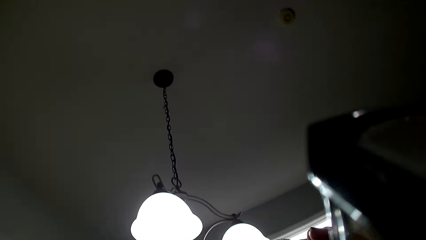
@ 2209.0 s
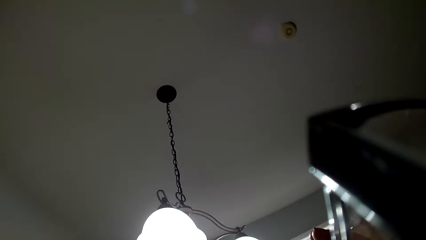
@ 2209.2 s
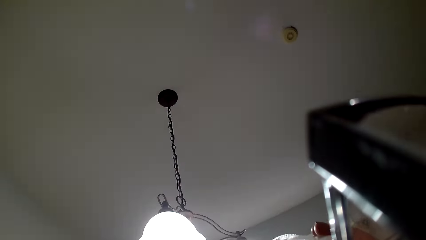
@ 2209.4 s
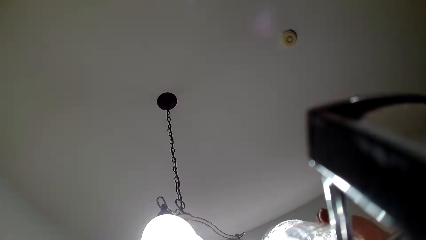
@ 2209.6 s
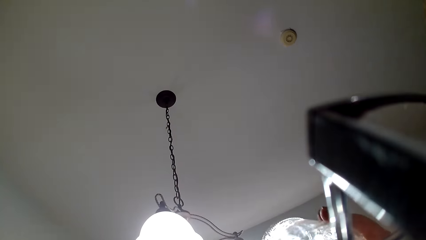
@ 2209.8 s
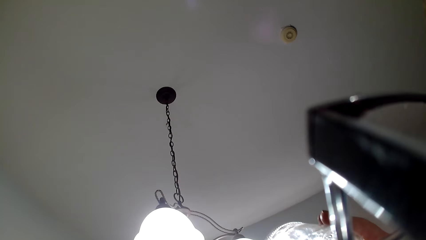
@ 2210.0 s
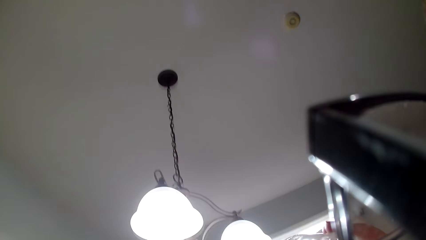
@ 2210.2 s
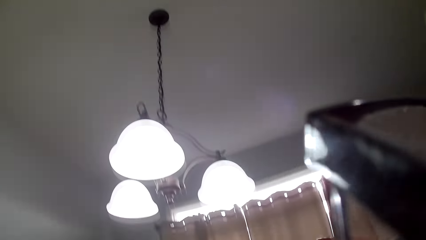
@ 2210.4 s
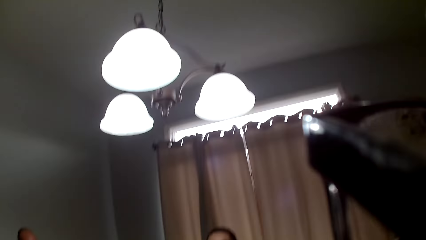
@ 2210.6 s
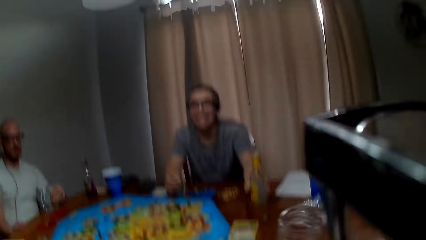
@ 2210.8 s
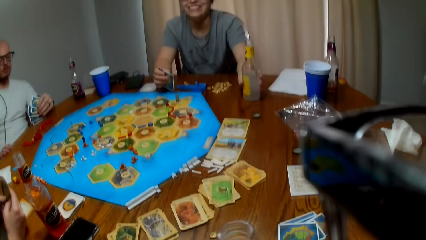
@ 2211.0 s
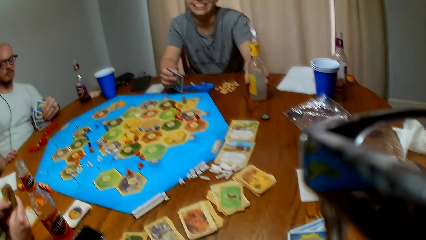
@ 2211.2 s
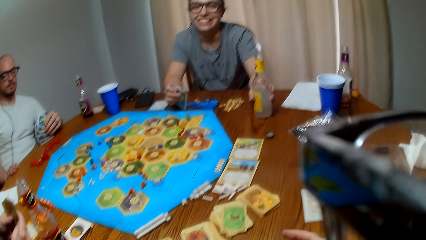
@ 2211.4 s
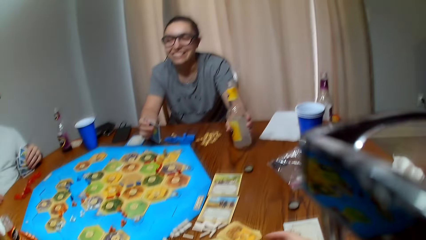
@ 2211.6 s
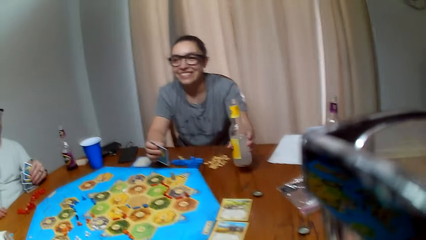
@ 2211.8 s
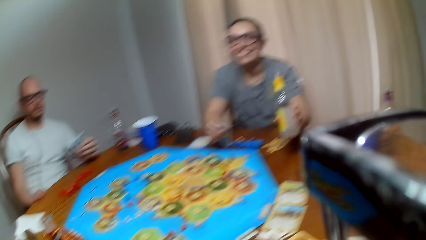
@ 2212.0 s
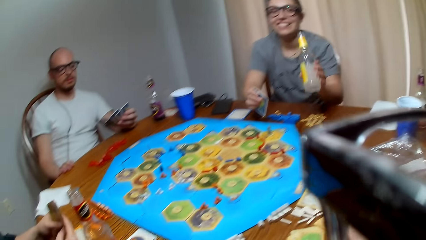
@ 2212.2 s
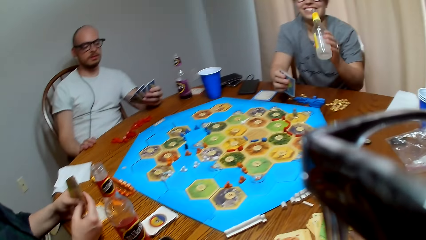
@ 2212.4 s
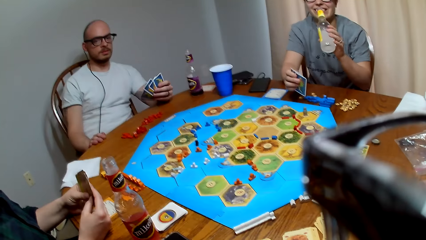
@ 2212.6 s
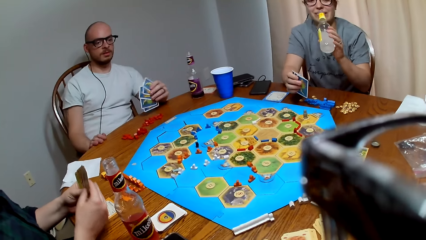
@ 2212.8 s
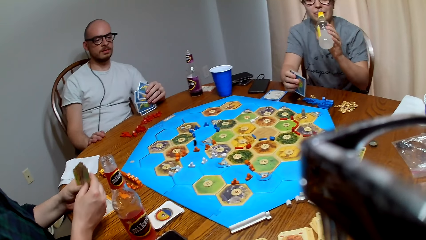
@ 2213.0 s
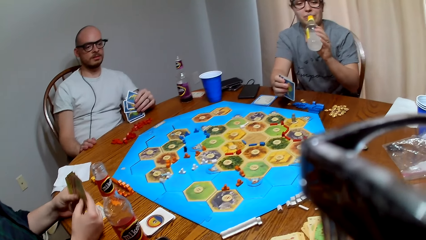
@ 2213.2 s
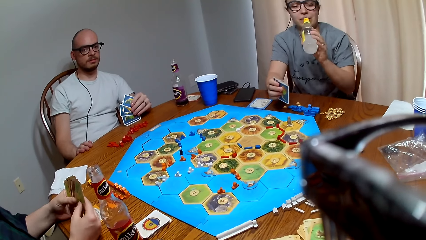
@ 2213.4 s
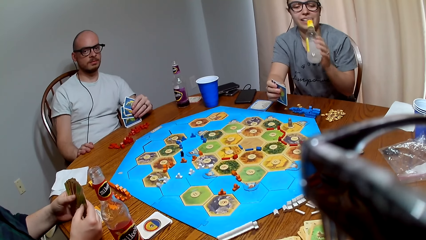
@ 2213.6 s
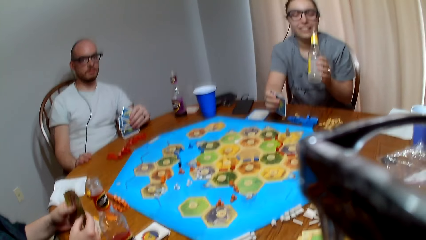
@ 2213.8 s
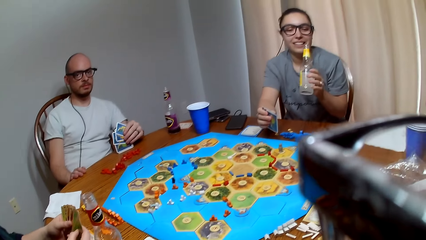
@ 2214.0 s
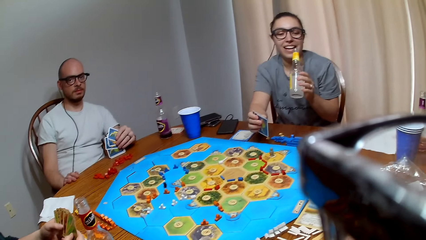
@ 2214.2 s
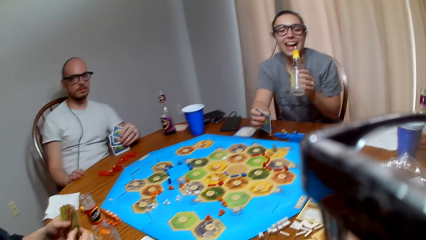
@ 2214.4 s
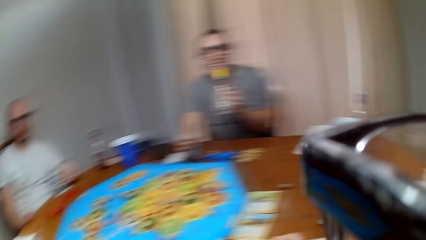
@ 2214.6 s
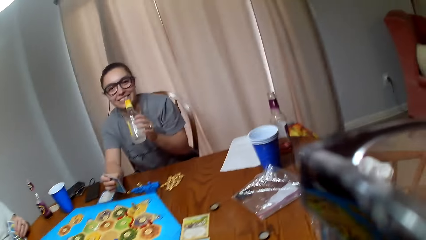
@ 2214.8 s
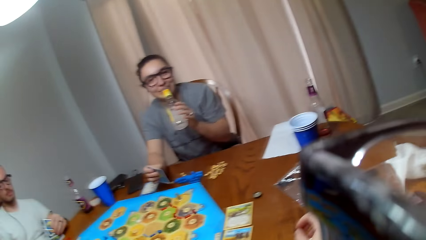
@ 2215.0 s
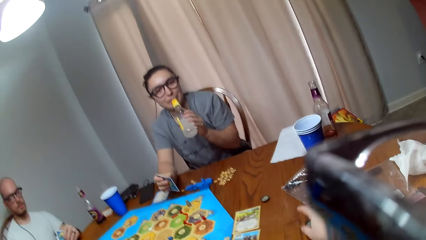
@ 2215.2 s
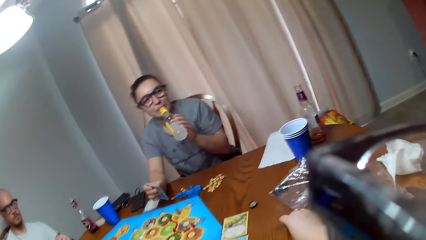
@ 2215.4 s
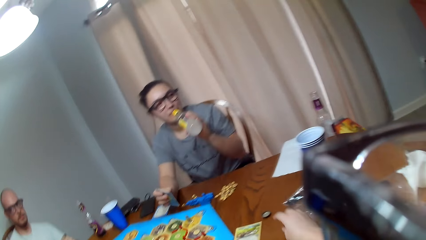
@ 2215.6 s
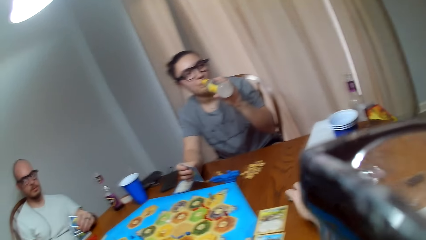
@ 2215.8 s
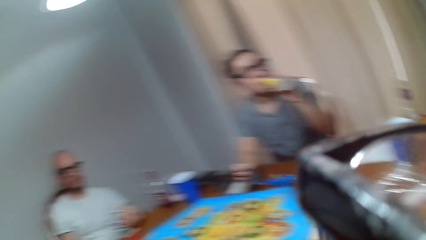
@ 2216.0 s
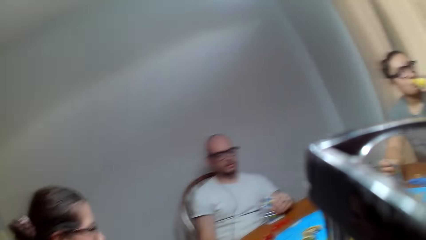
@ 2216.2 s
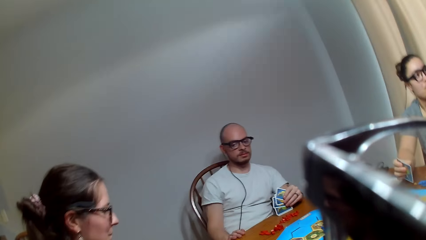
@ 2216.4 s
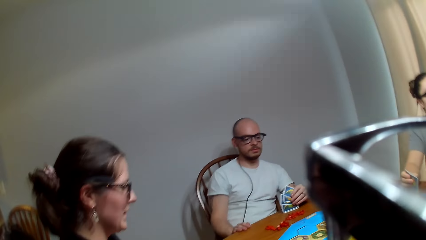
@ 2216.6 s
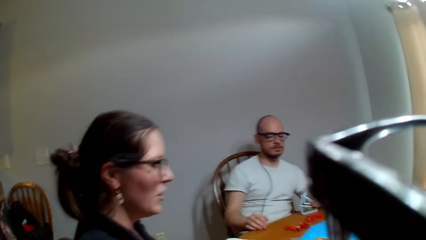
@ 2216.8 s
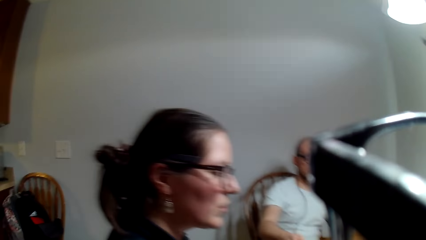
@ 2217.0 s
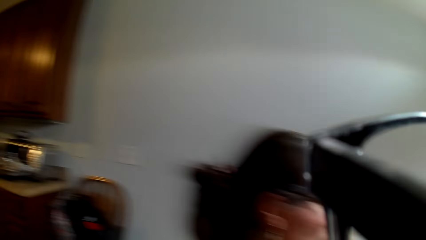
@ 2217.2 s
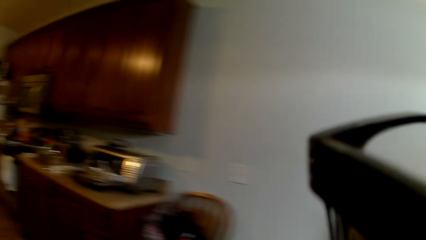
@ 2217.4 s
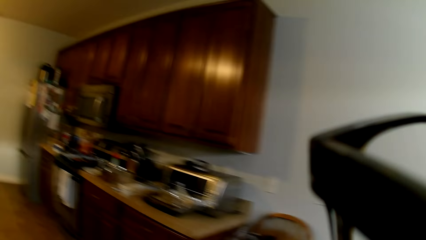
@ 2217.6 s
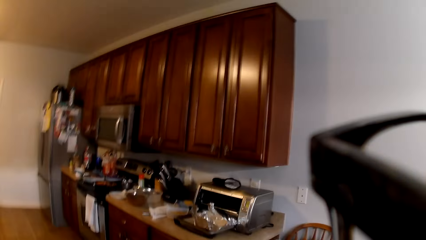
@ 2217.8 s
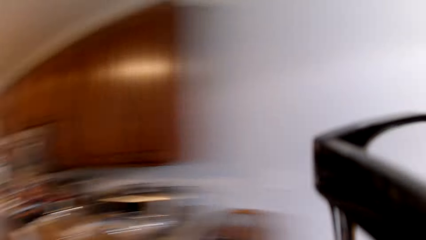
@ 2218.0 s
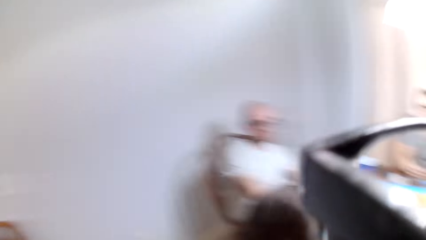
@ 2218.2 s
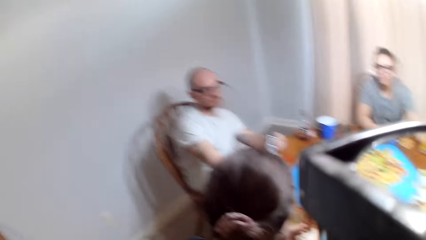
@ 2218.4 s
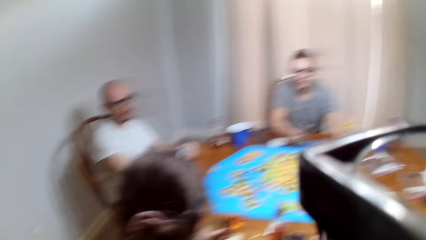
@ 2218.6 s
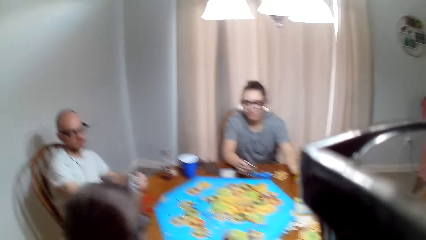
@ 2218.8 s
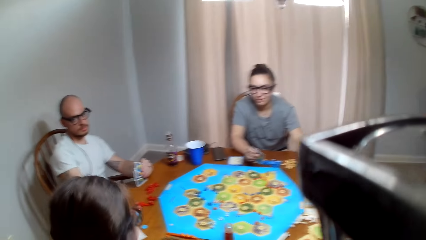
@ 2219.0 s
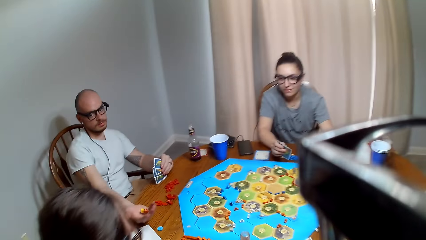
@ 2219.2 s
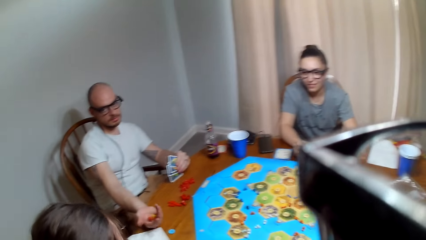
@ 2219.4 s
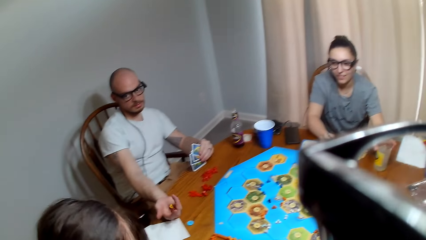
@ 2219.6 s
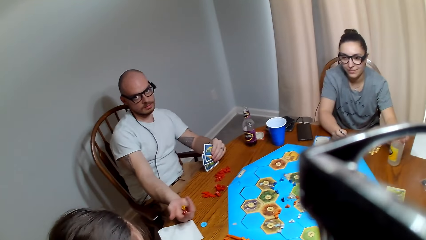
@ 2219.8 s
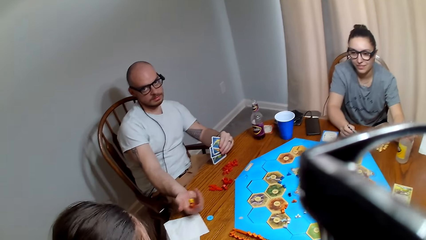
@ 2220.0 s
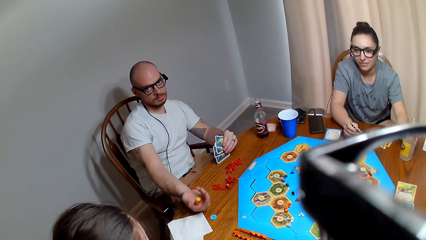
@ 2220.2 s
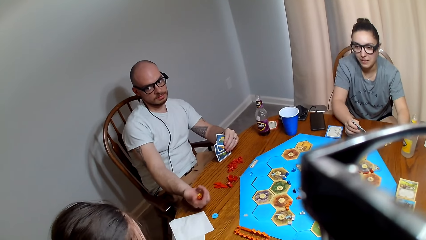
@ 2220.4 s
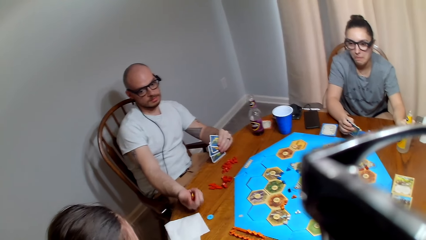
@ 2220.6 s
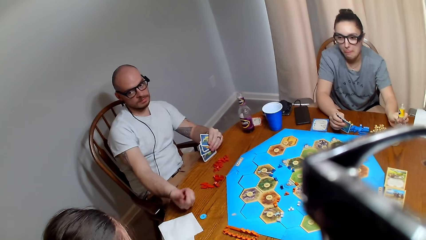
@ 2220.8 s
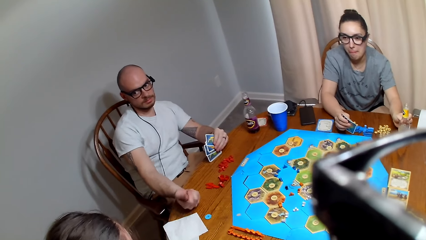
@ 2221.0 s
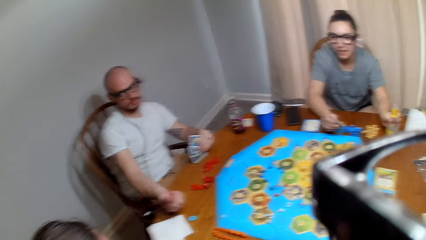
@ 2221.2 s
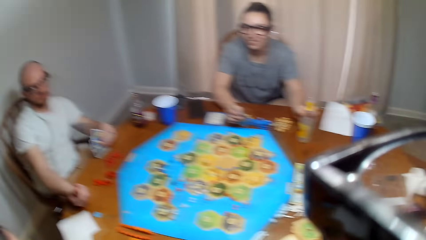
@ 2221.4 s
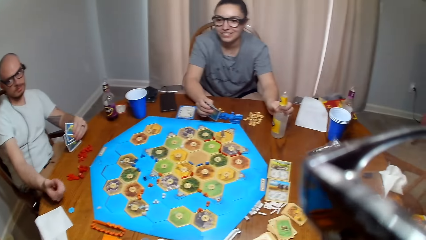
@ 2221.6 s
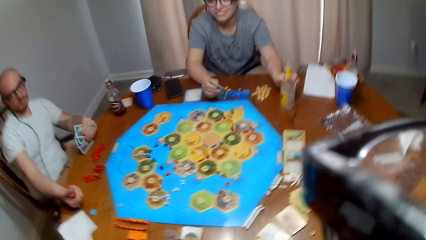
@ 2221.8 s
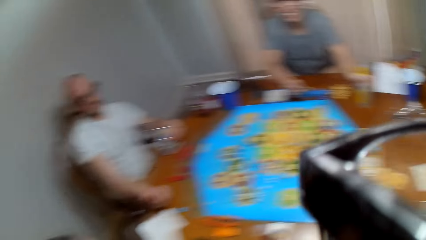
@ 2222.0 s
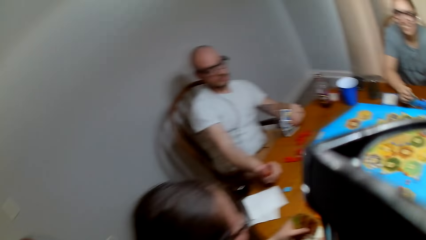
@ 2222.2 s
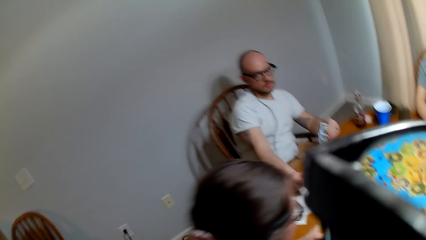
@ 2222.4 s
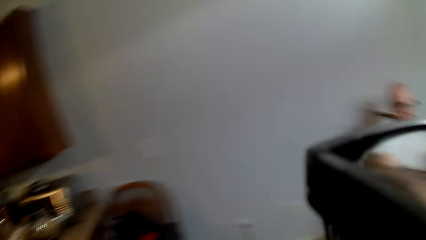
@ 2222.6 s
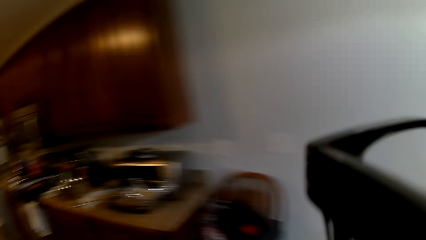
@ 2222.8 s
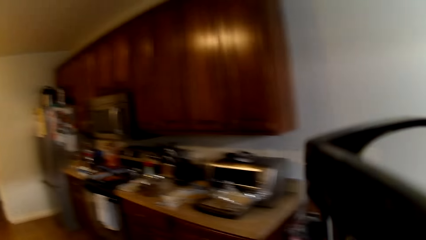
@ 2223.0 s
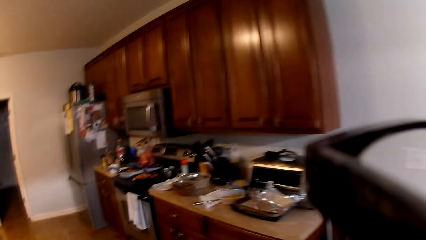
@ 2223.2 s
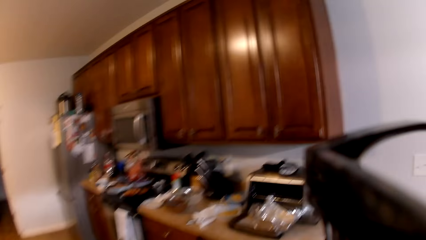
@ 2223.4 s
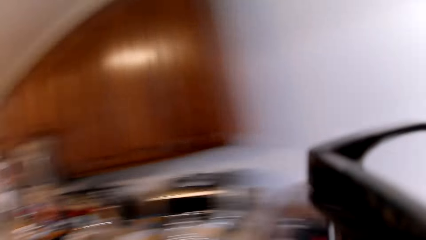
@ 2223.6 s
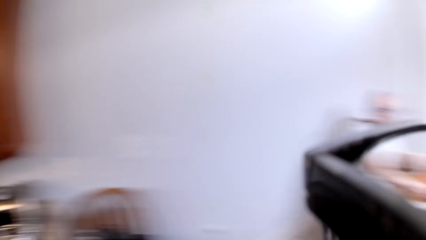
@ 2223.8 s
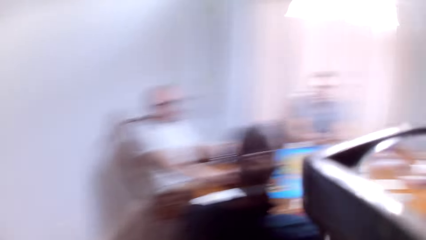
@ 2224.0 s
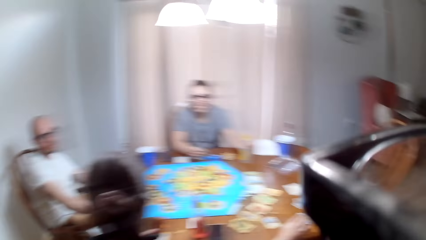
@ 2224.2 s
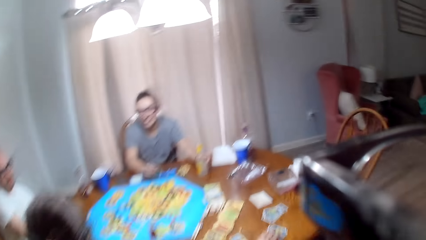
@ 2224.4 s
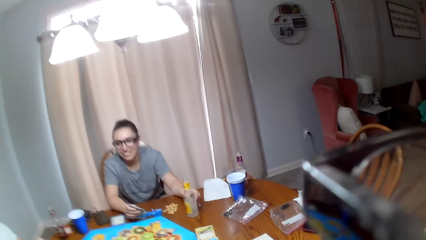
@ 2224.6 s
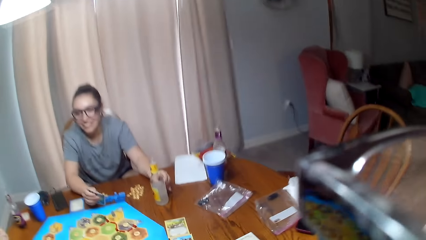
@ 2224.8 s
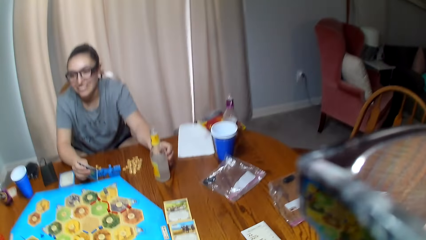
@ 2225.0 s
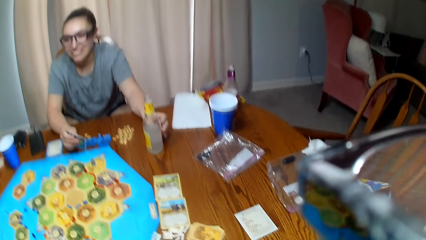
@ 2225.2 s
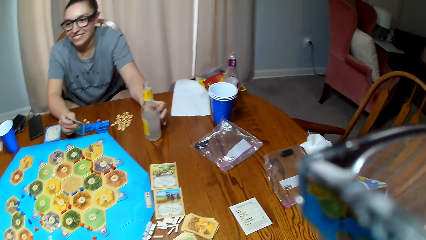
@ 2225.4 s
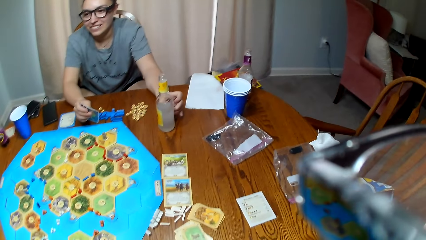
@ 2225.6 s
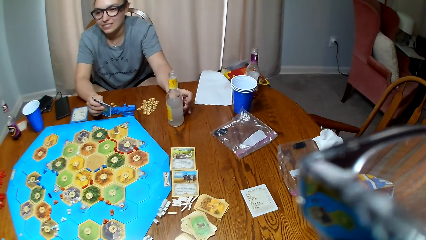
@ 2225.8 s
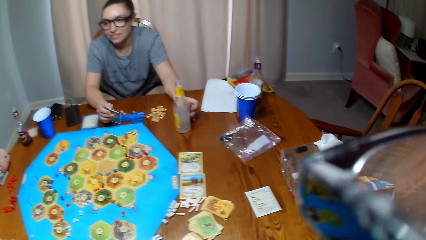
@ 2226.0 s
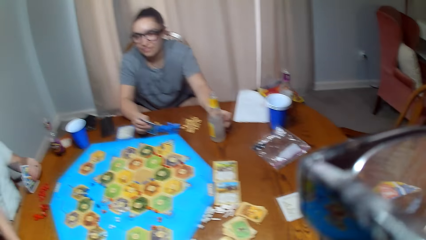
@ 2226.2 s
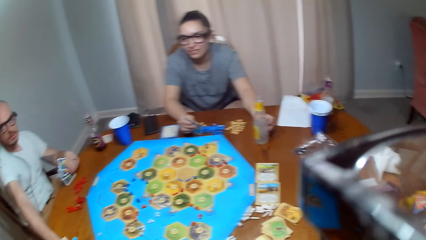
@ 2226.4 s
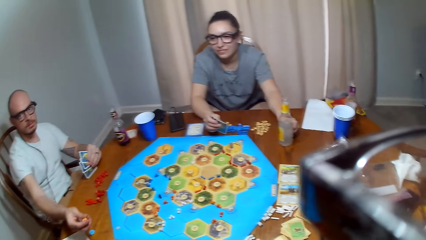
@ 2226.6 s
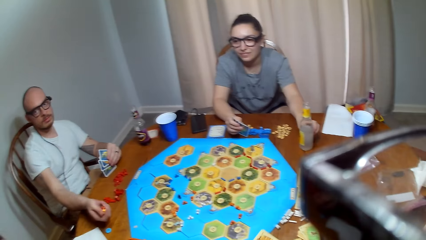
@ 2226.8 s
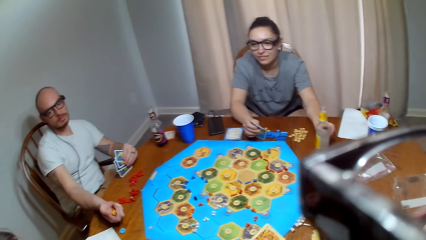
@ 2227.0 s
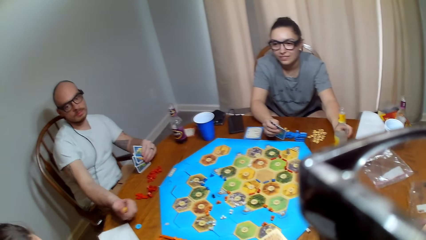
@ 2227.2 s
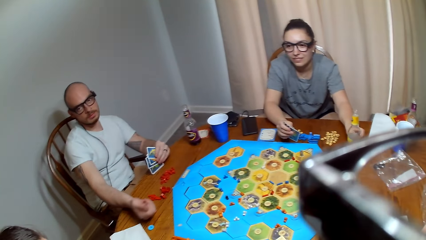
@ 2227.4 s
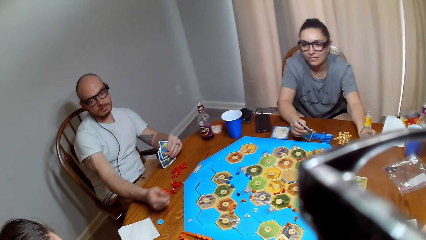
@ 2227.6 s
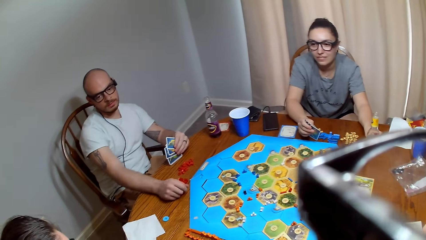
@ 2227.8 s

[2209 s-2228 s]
The camera wearer drinks her beverage. They take juice. A woman picks the bottle. The camera wearer speaks to another woman. The first woman talks to the camera wearer. The camera wearer collects the bottle tops. The first woman drinks her beverage. The camera wearer speaks to the other woman. They move around the room. A man rolls the dice. The man shakes the dice. The first woman holds the bottle. The camera wearer moves around the room. They walk in the kitchen and talk to the man.
